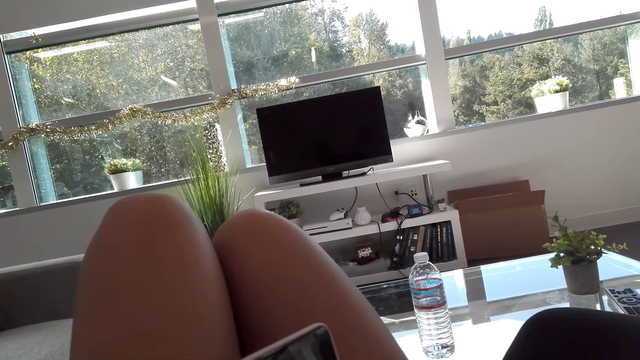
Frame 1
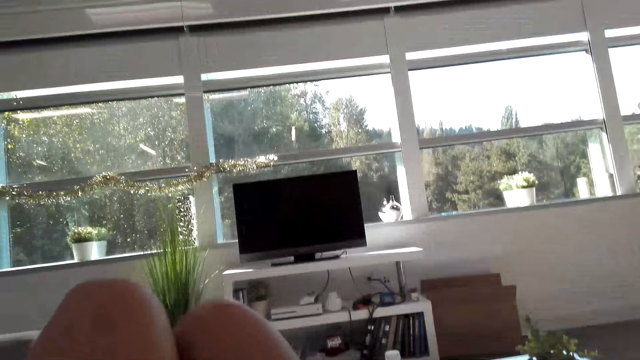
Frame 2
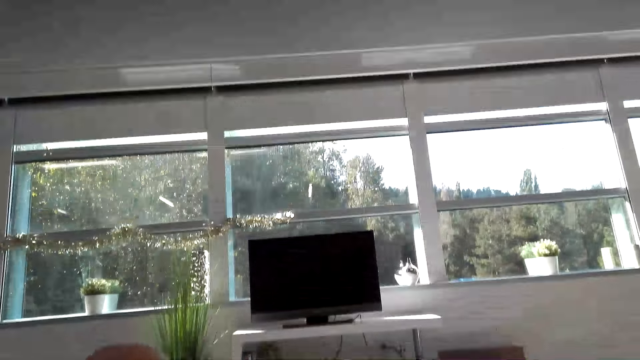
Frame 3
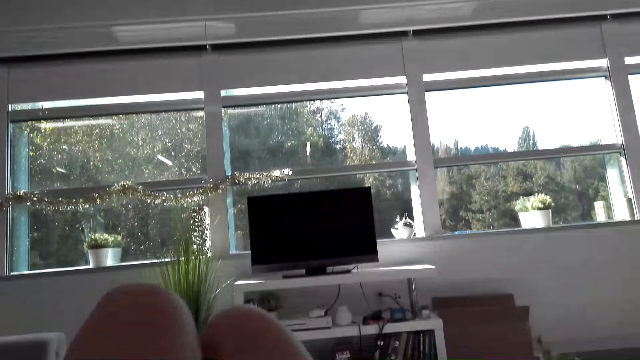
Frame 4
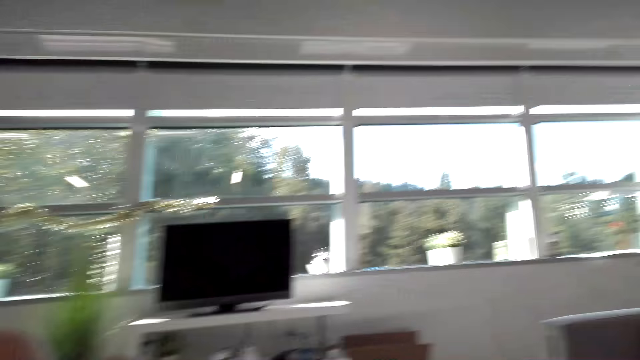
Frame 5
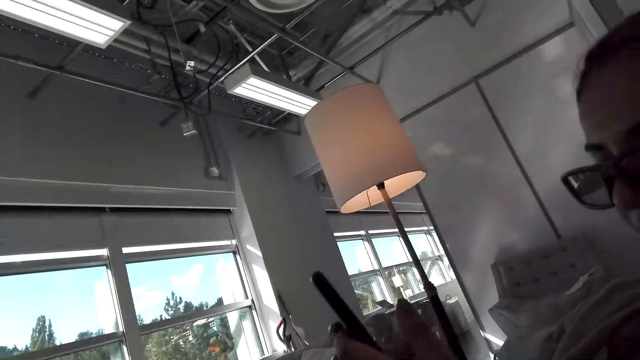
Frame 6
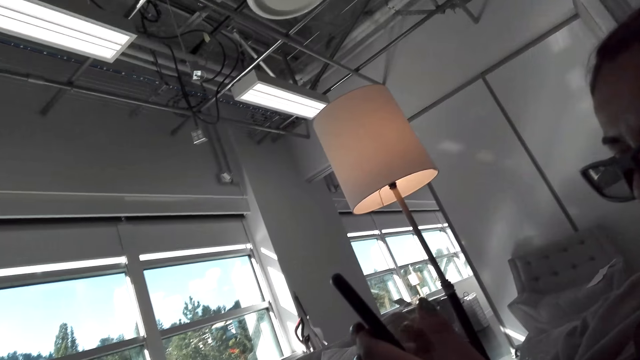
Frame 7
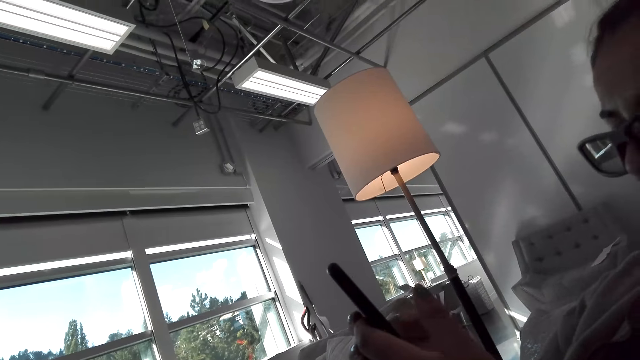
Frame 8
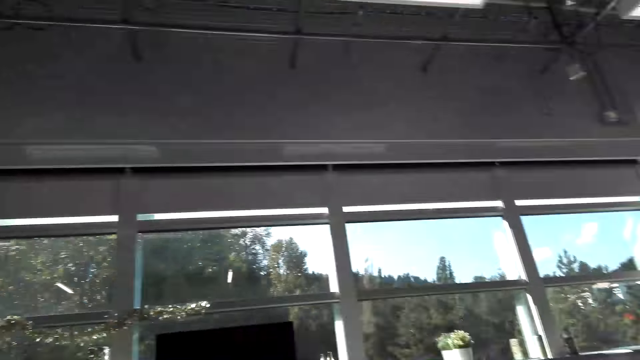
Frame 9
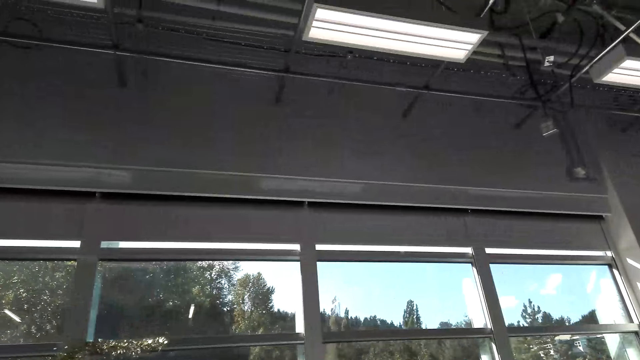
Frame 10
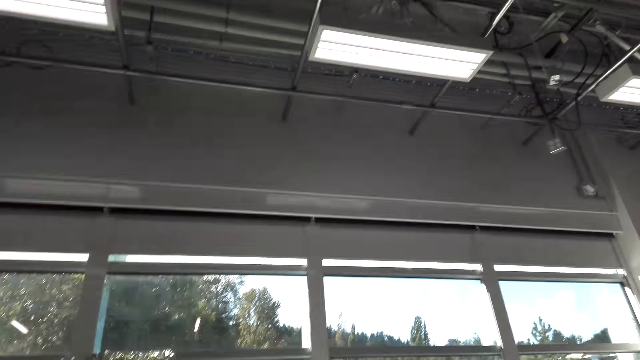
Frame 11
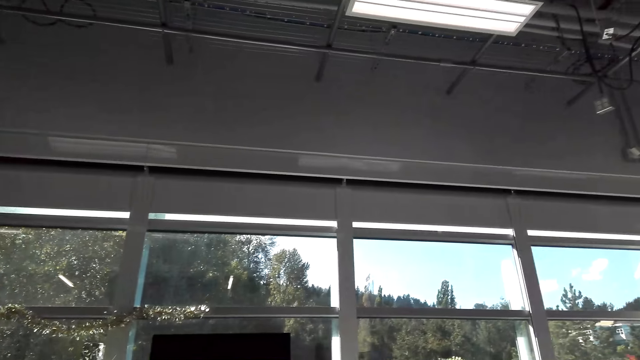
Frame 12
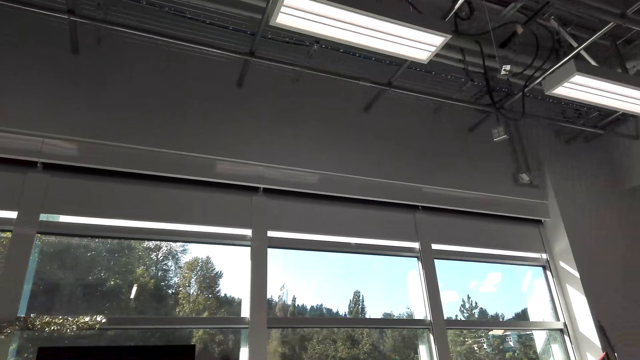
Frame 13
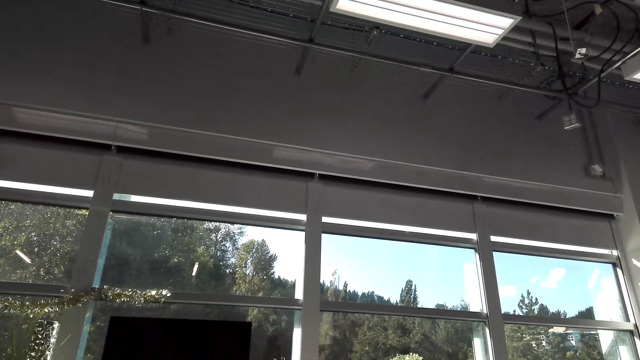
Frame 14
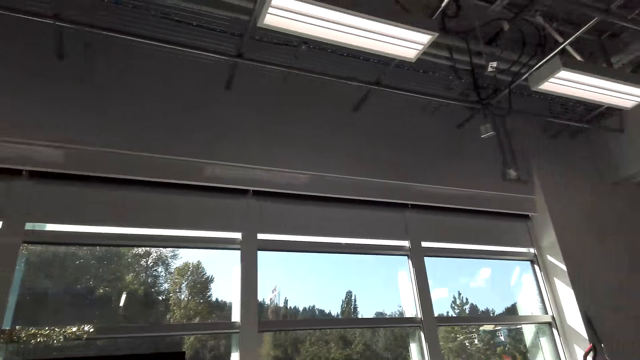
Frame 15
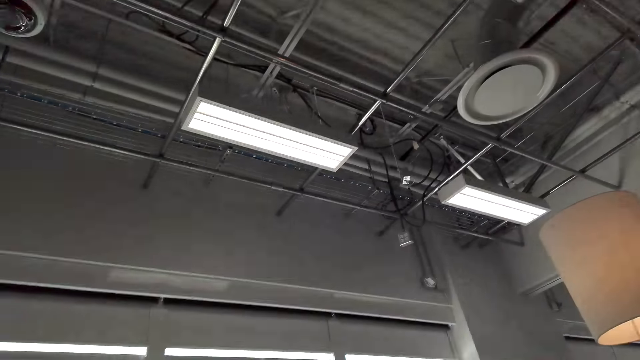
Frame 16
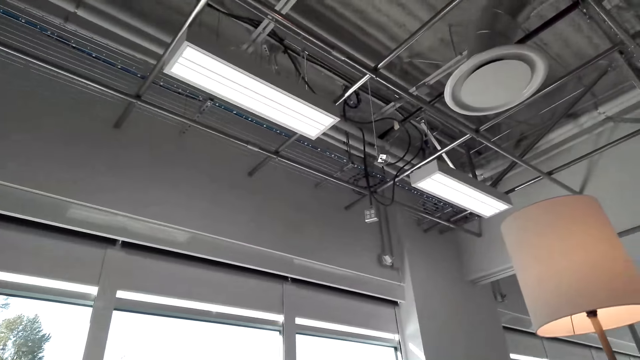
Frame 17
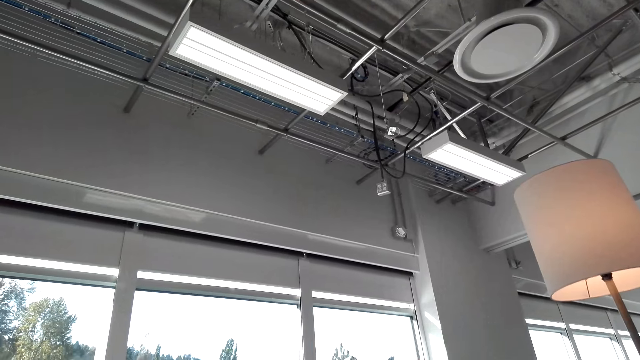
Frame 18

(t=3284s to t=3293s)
The camera wearer looks around.

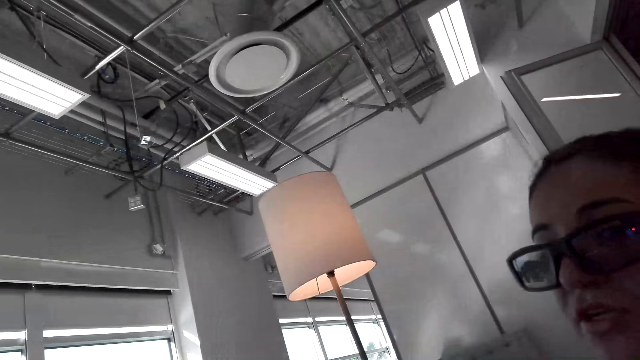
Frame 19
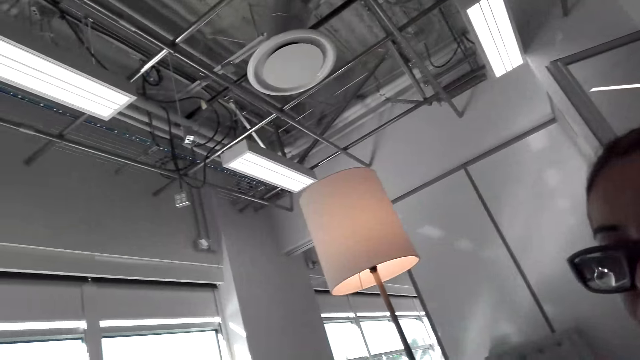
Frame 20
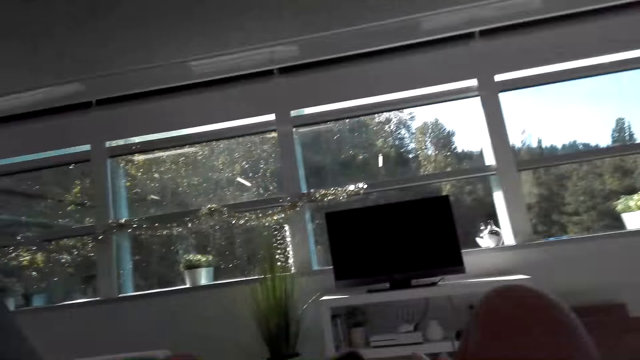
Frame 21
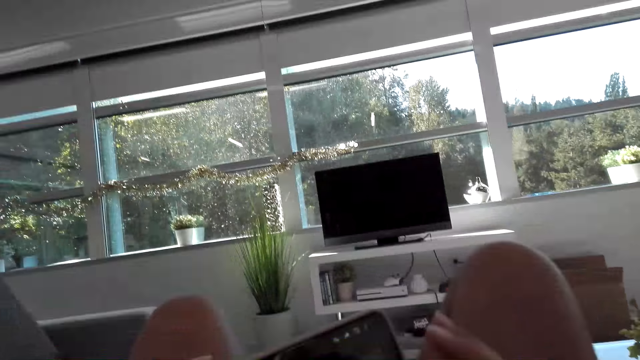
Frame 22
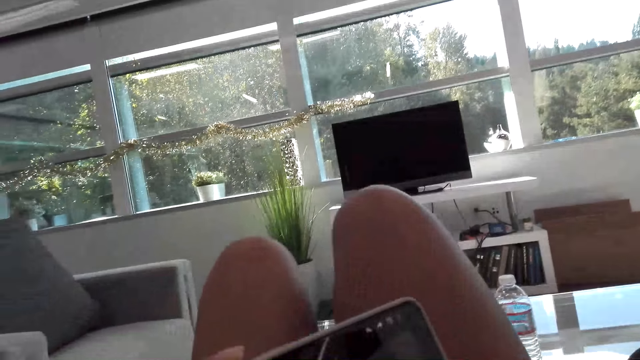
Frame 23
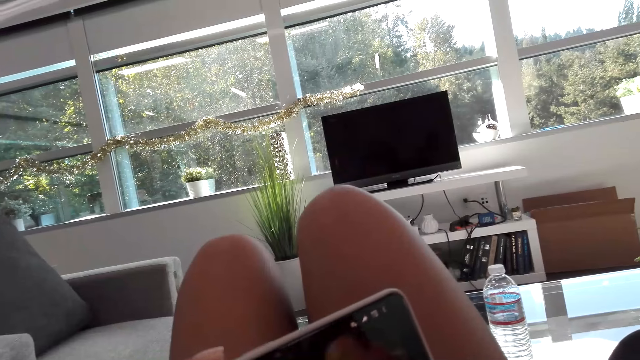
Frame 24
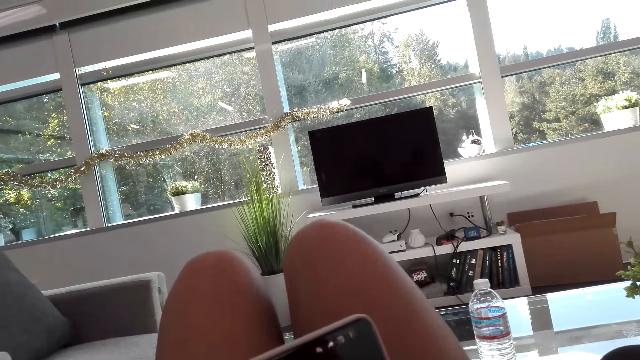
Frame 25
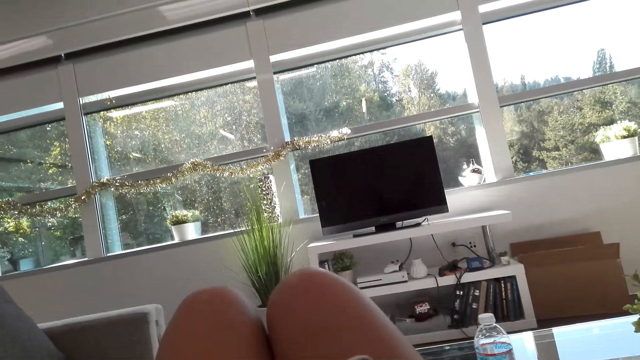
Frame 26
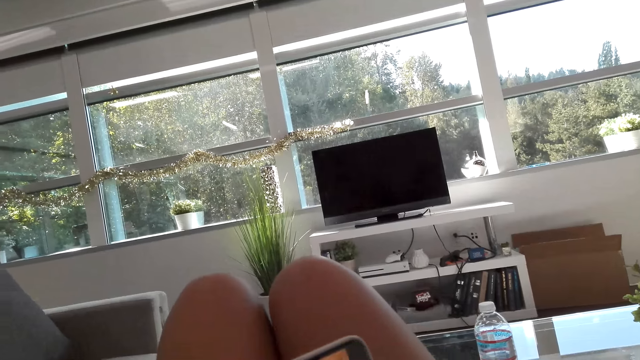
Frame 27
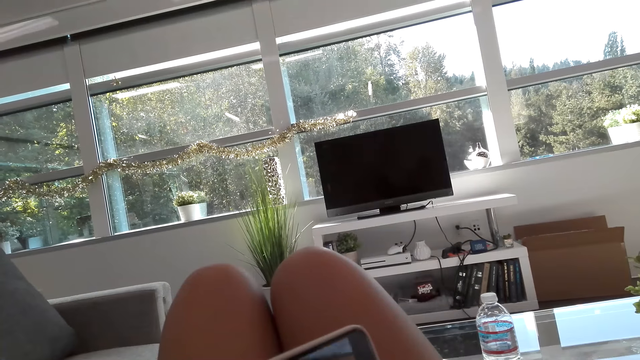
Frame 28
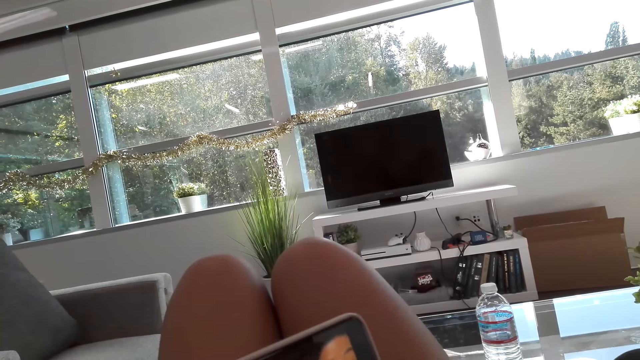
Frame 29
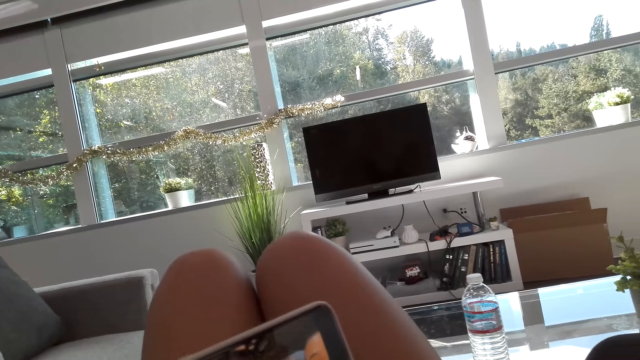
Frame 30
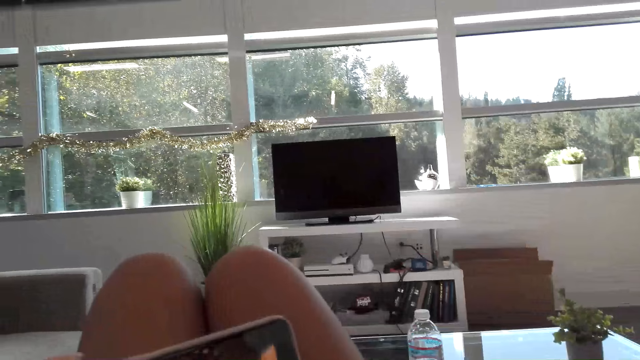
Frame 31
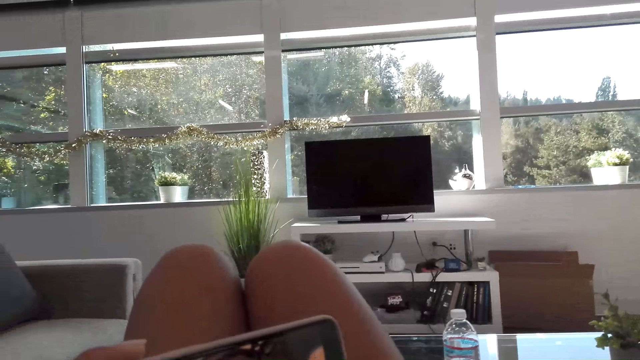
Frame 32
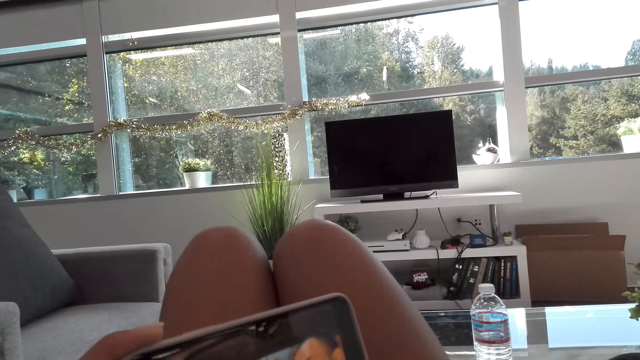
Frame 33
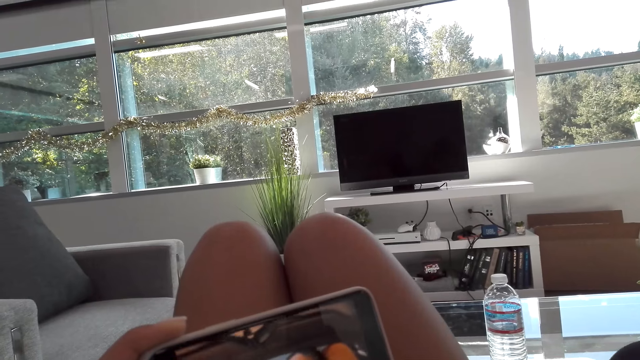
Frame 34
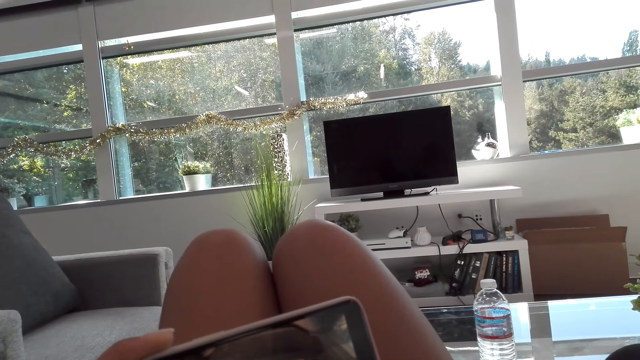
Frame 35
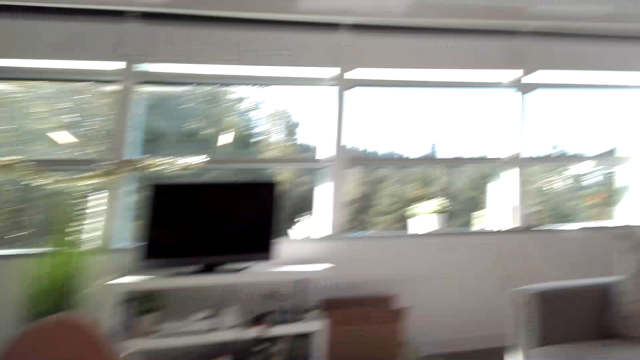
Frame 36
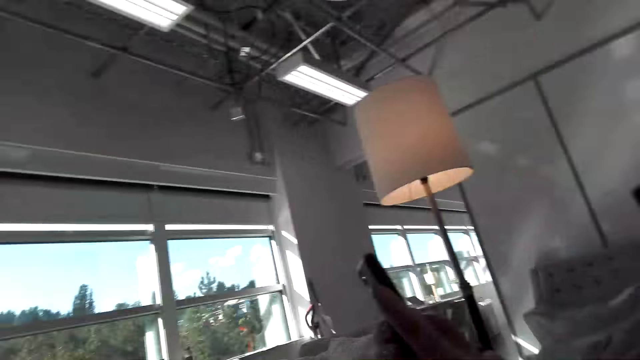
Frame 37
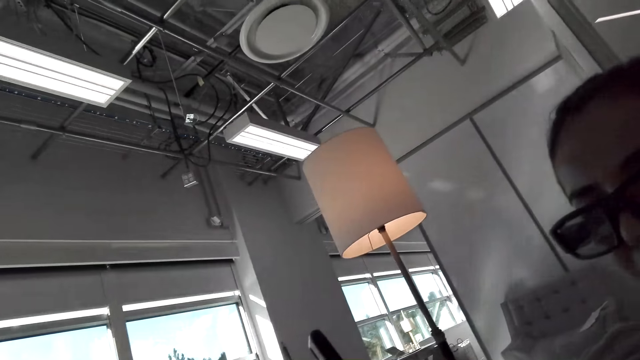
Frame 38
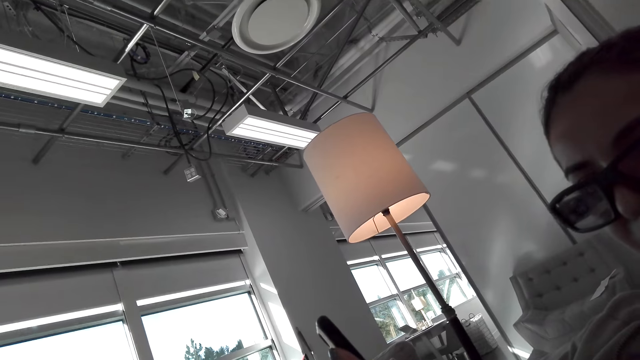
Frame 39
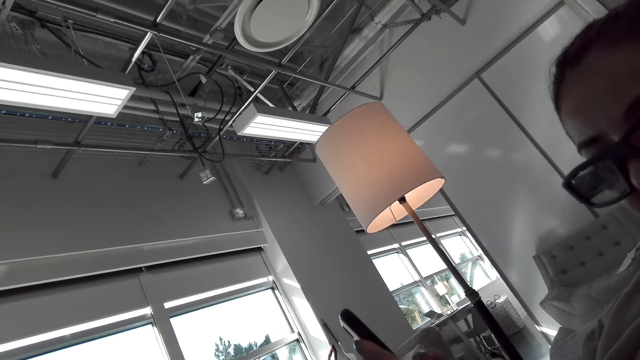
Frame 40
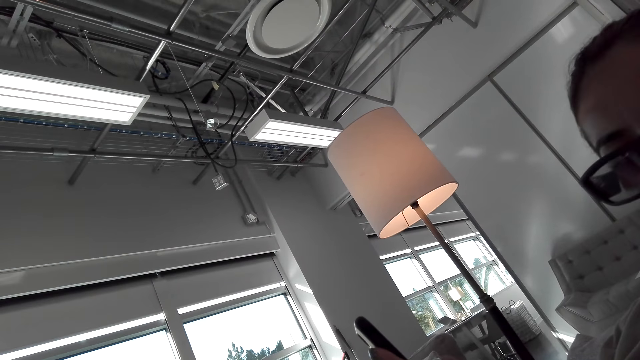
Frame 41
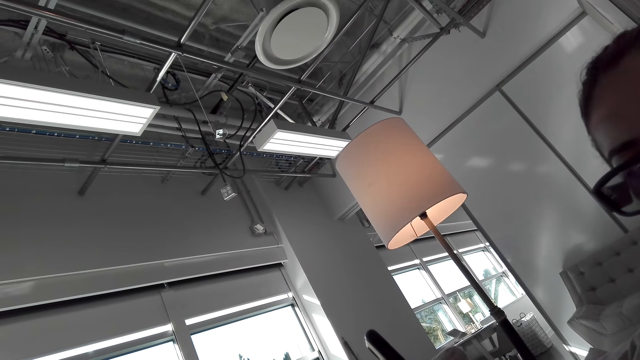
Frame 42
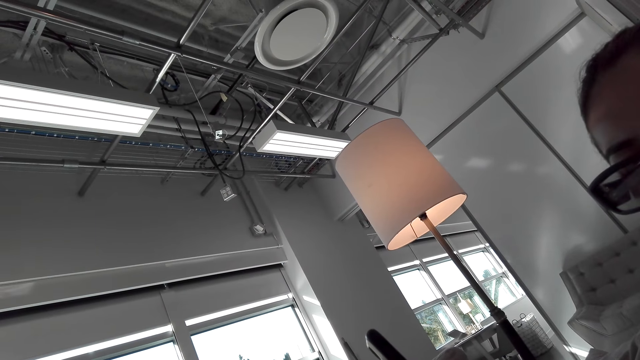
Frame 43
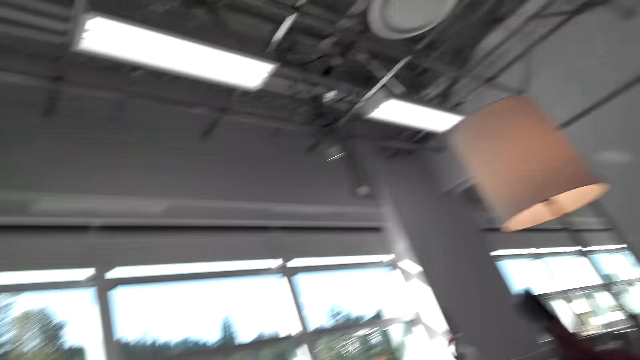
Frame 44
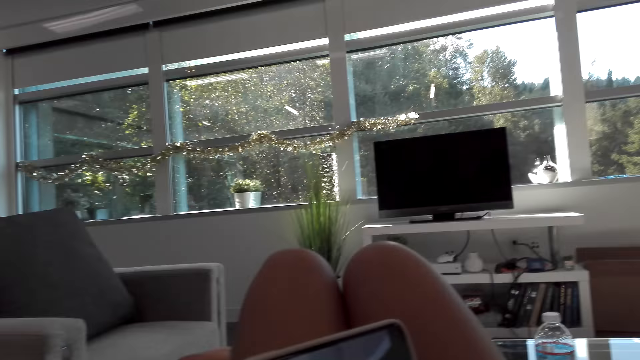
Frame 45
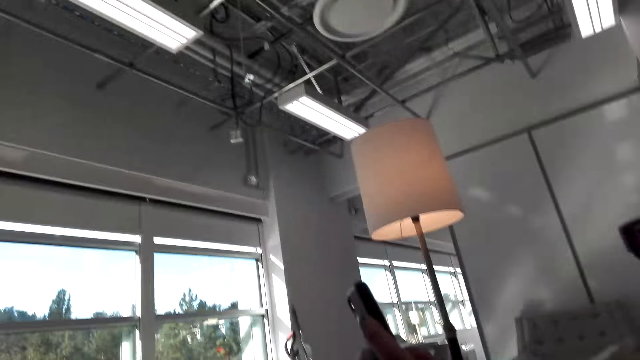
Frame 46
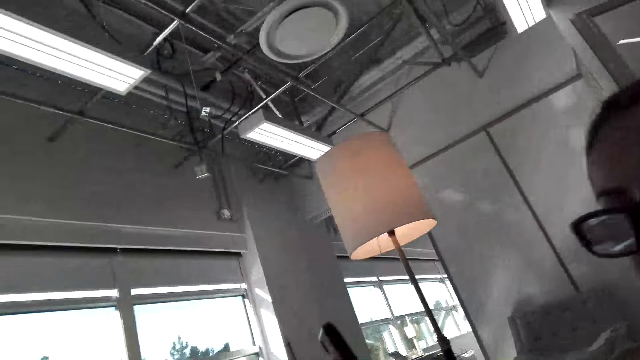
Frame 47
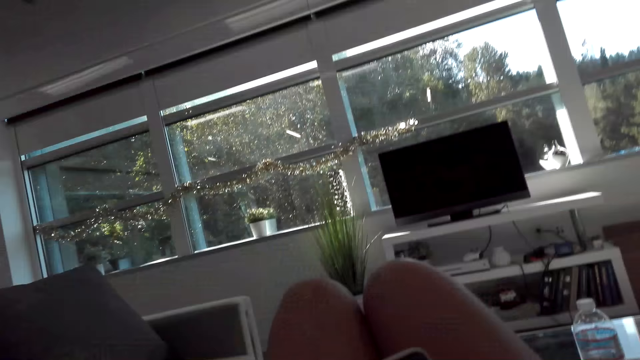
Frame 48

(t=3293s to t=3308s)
The camera wearer watches on the phone. A woman talks to the camera wearer. The camera wearer talks to the woman. They turn. They look at the woman. The woman holds the phone. The camera wearer looks around.
